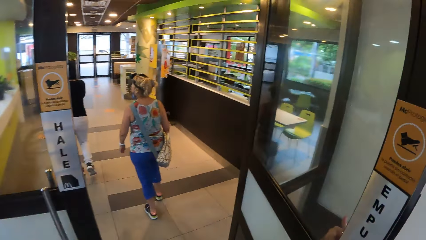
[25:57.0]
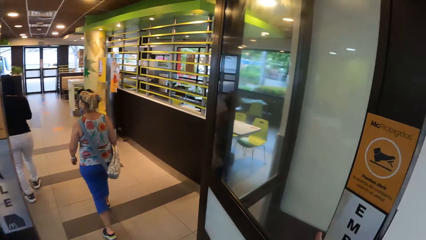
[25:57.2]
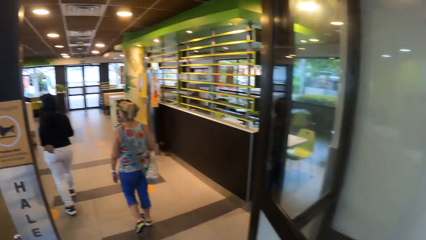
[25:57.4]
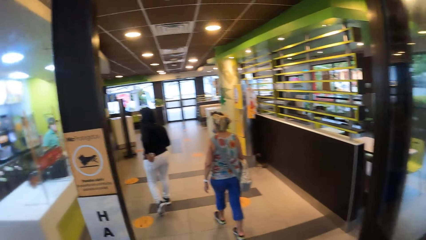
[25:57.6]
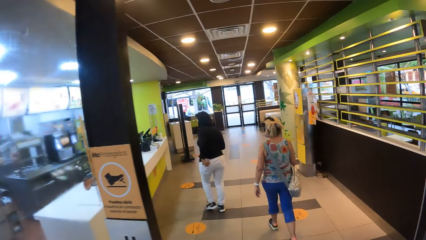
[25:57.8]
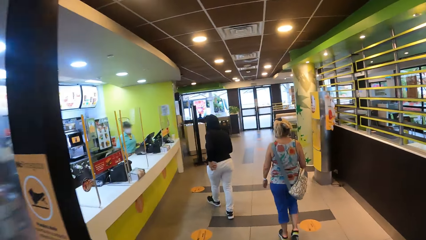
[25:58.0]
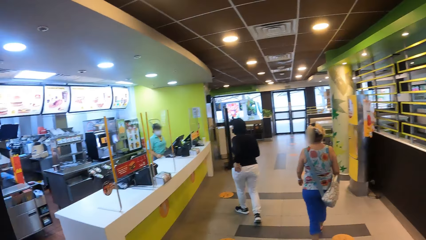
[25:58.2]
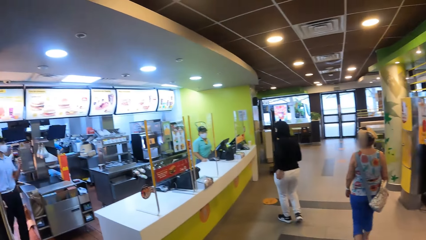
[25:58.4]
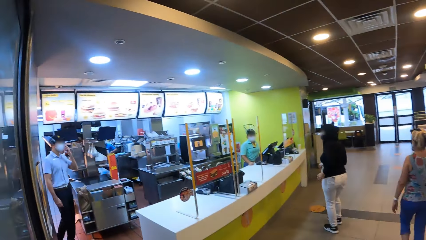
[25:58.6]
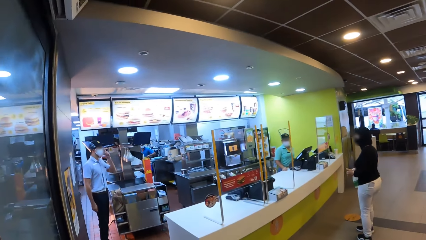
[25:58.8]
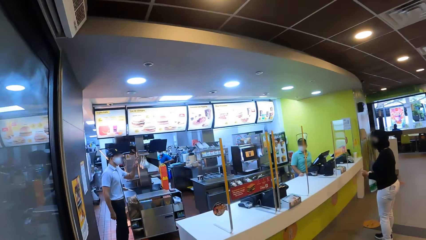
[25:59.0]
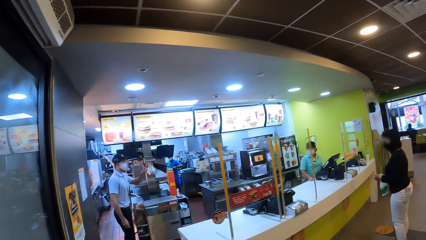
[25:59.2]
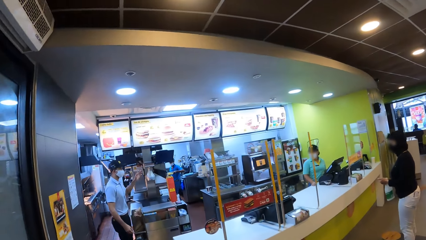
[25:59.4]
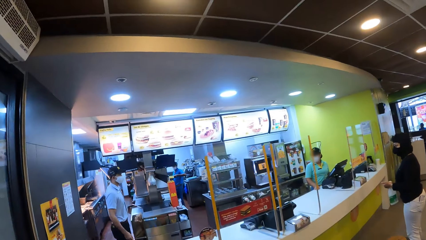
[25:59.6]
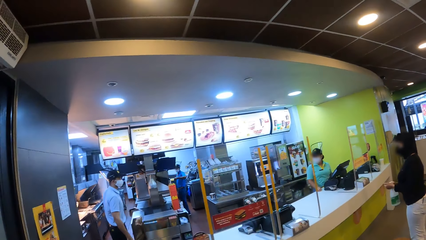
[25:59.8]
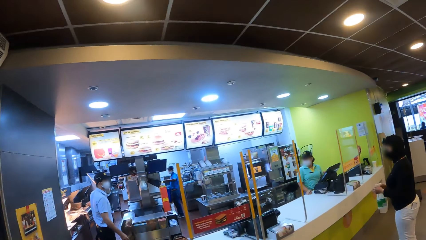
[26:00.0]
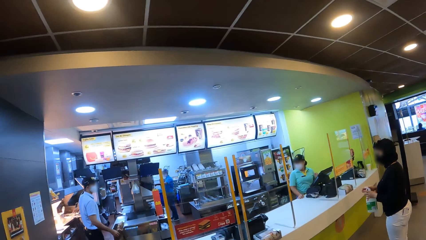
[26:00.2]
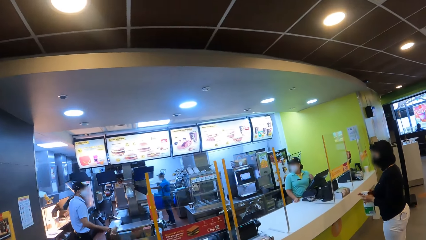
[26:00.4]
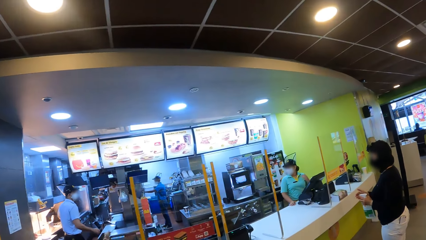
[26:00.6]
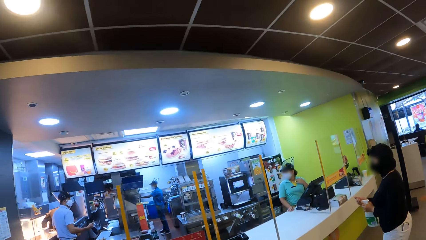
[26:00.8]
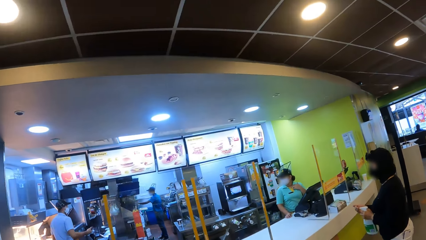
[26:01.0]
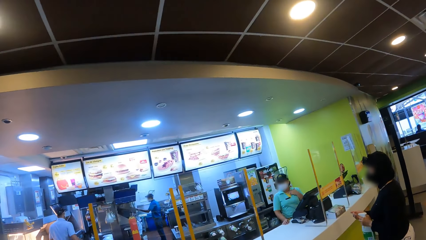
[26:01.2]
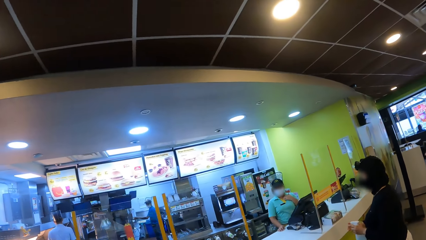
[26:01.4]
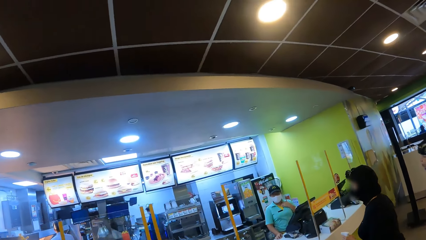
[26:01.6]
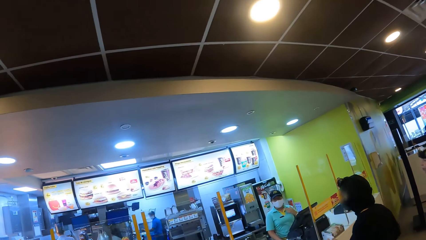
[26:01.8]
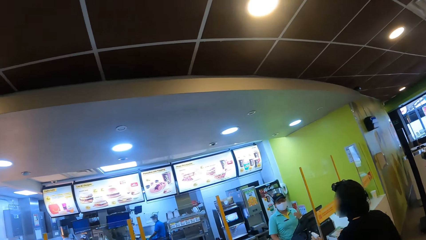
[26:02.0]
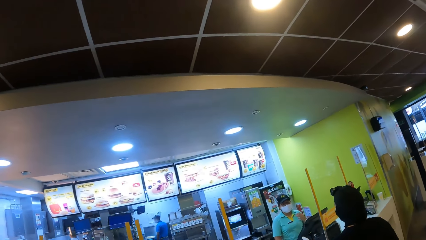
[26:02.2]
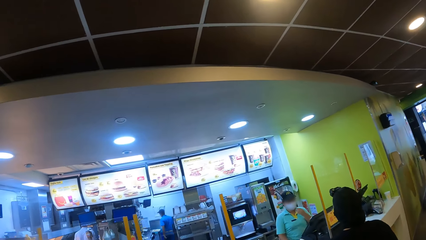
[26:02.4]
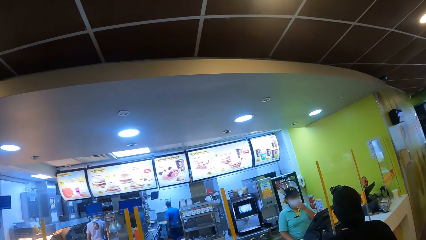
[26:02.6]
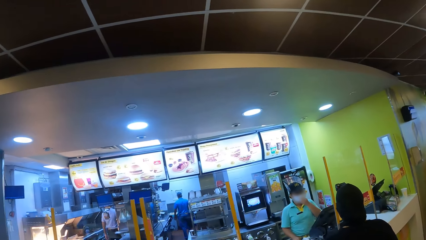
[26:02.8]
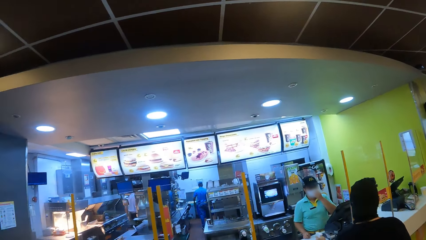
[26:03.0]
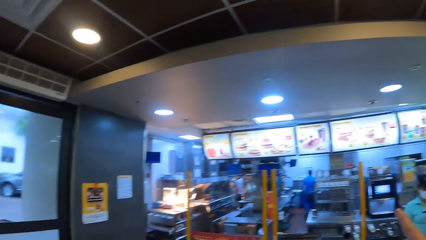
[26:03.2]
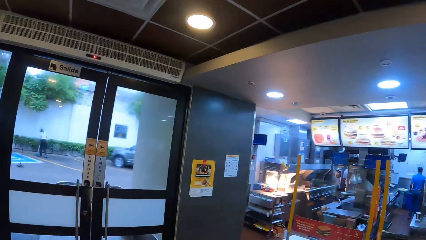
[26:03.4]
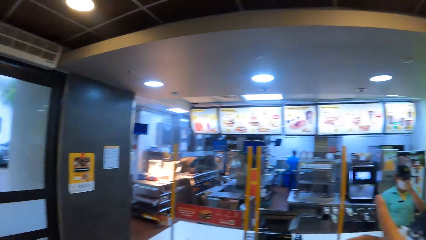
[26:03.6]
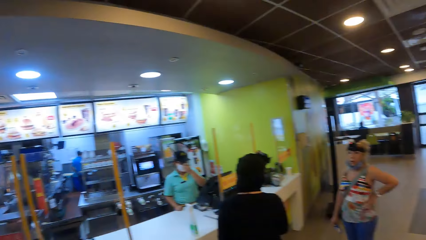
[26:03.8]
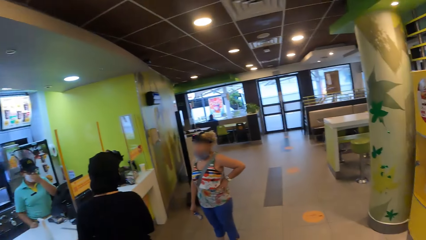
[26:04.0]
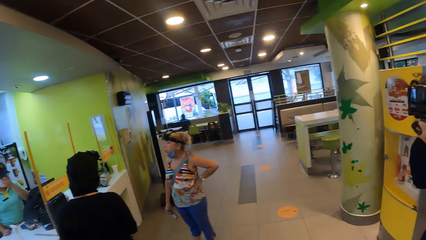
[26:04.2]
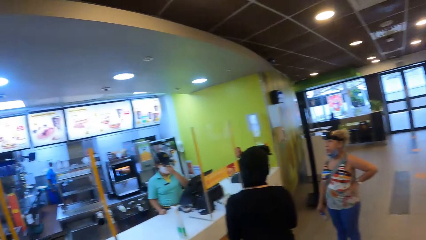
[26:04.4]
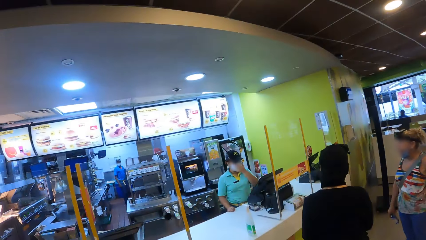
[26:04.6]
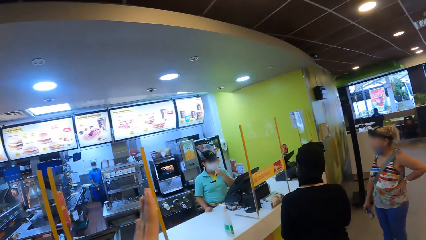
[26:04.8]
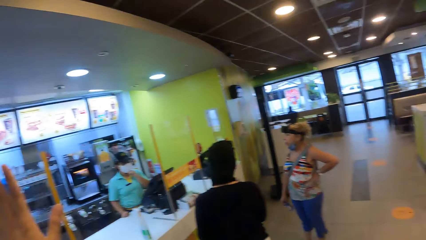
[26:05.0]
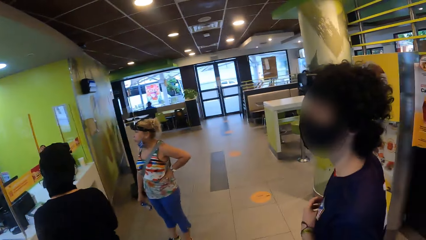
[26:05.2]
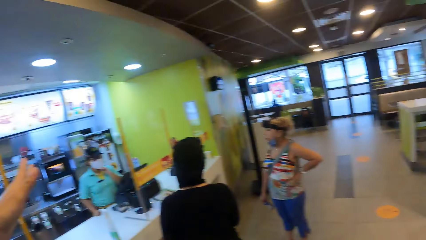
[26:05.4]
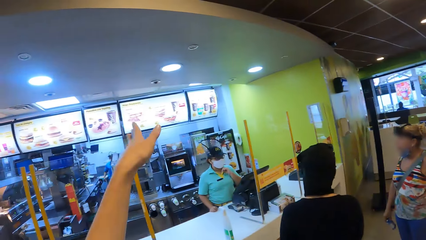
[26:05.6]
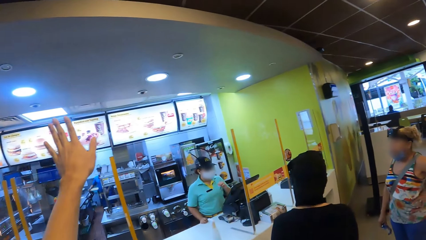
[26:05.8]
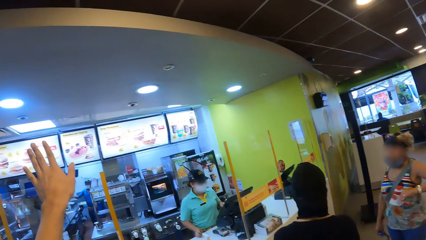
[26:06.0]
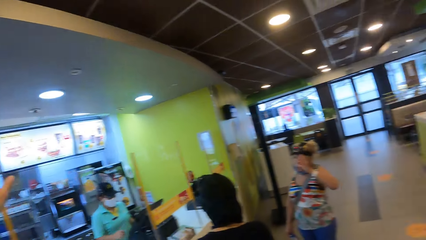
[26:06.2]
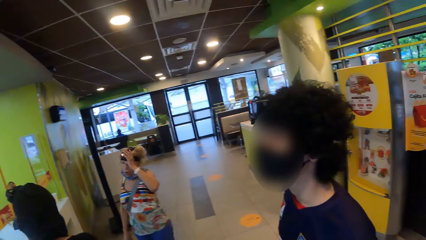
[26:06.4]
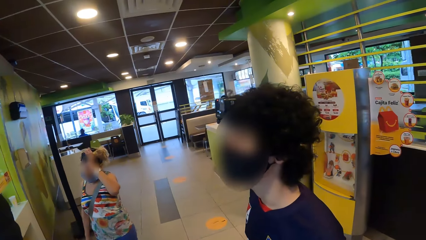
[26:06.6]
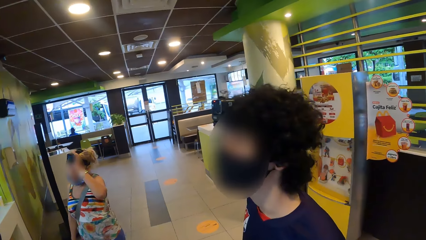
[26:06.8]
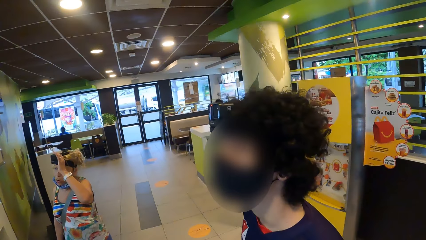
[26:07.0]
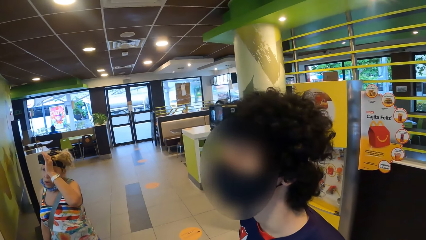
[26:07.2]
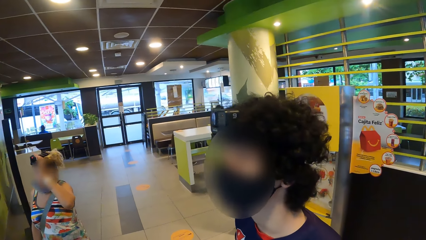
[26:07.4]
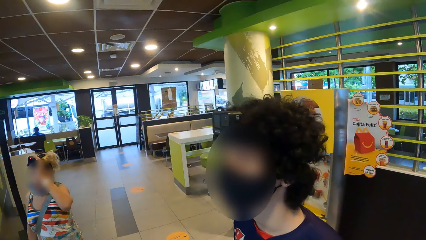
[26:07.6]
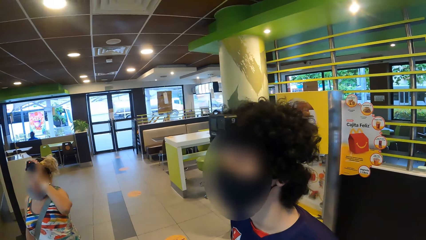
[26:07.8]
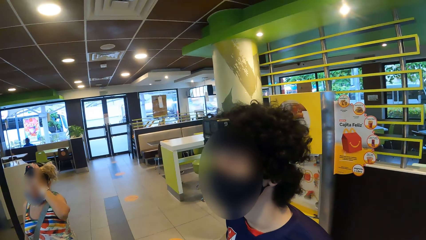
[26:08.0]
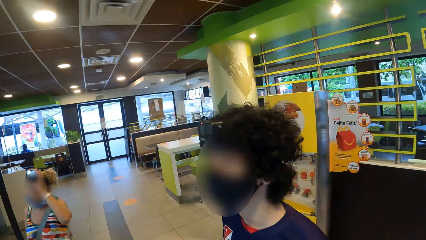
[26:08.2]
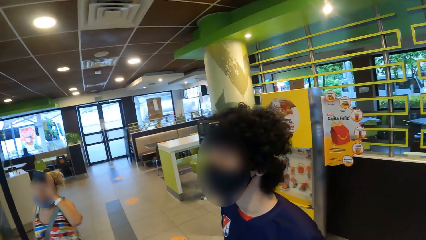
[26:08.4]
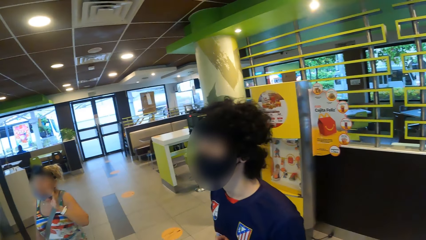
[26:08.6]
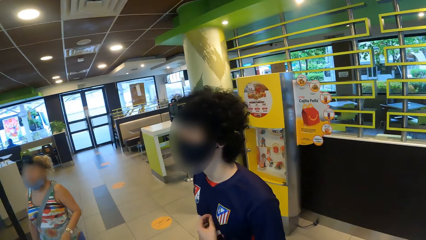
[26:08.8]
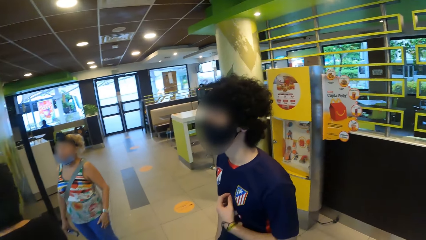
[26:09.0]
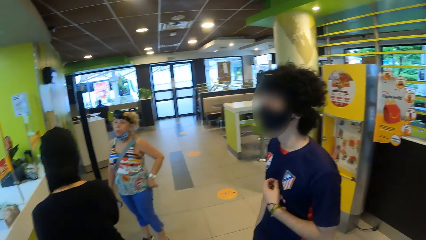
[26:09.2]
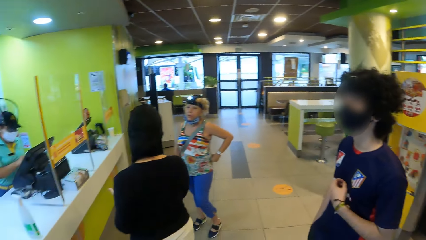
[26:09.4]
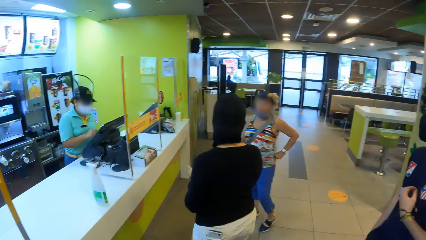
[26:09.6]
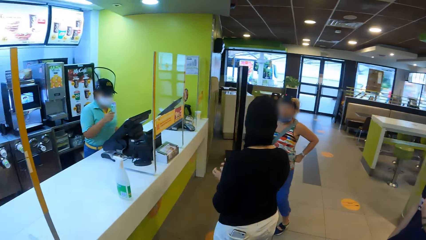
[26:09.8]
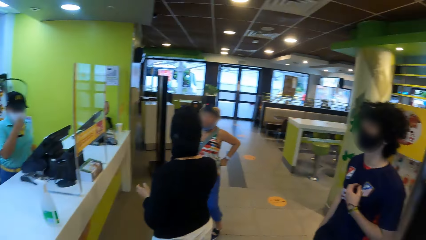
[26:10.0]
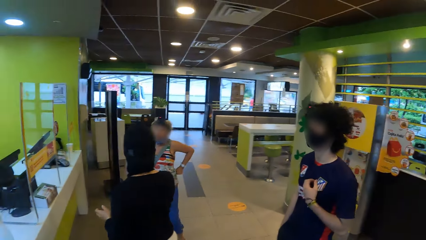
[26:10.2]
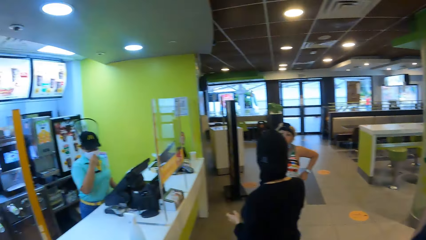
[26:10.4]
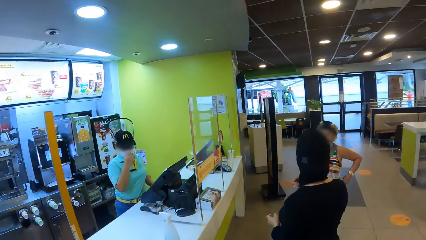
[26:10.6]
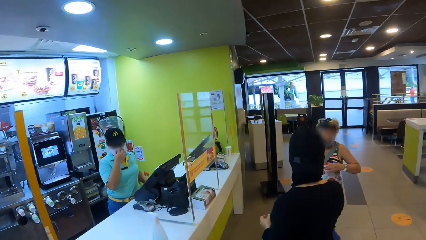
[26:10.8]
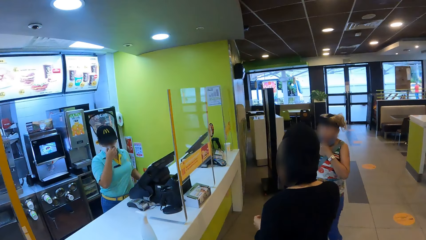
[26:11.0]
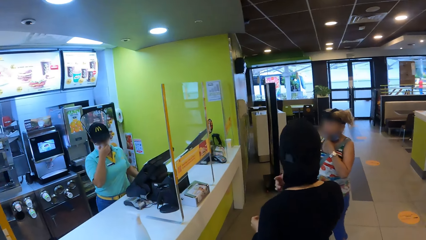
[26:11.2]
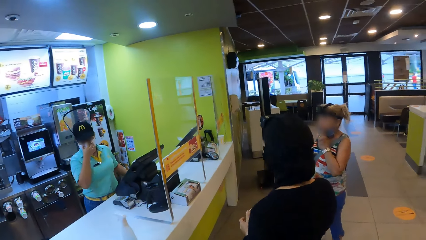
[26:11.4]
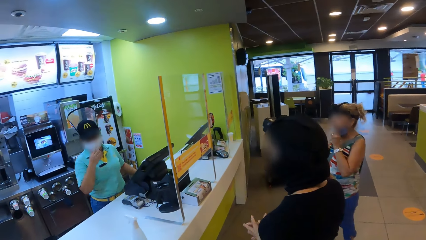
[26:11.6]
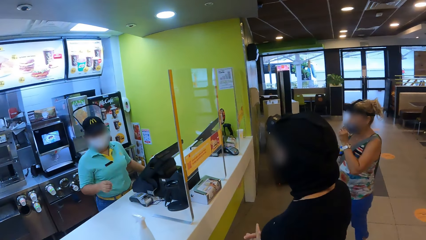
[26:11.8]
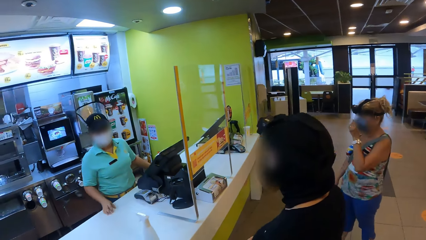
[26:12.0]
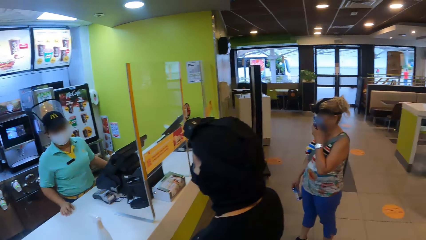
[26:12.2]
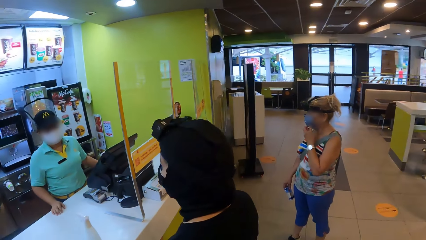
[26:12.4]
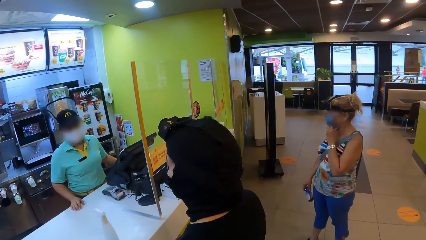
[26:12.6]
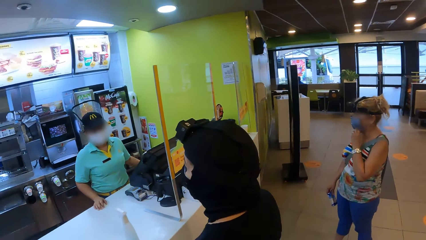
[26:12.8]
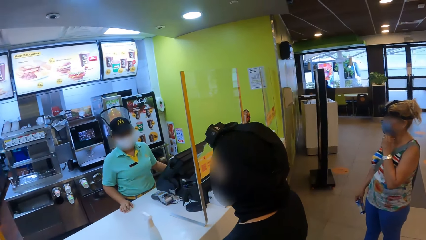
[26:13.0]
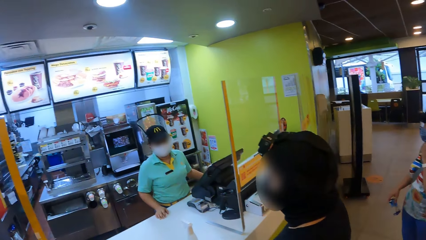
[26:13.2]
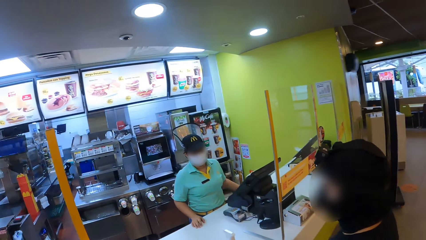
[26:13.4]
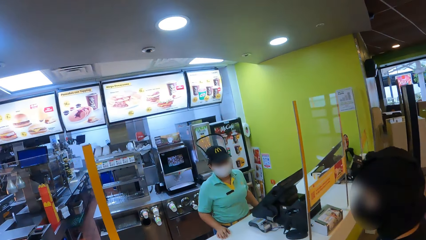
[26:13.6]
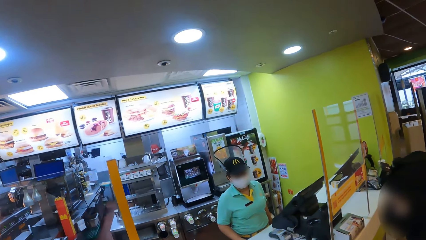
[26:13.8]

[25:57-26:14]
A woman sanitizes her hands. She talks to the shop attendant. The camera wearer looks around the shop. They lift the left hand and look around. They stare at a man. Another woman touches the camera on her head. The camera wearer looks around. The first woman converses with the shop attendant.
